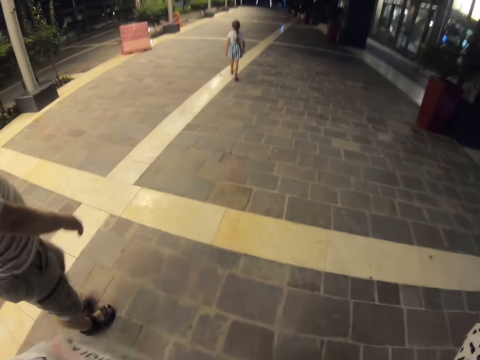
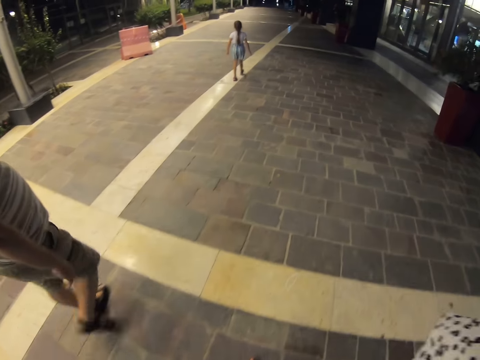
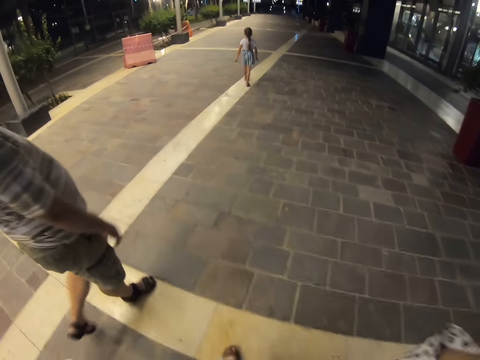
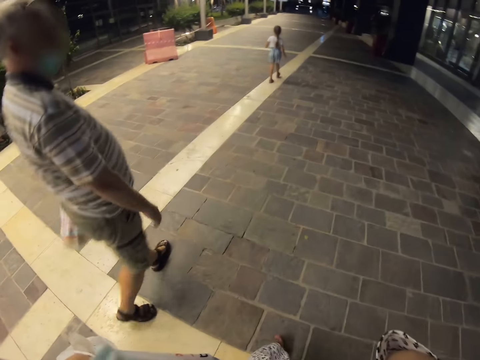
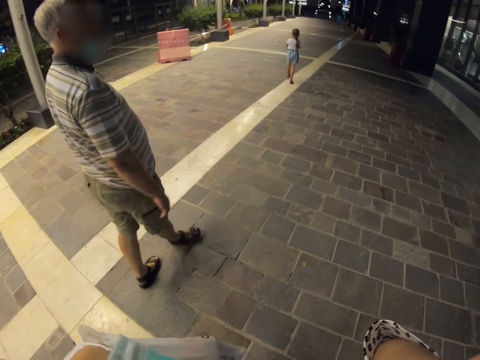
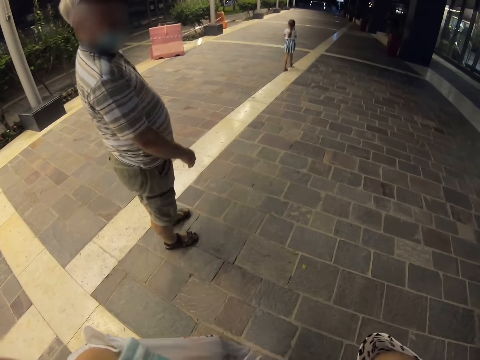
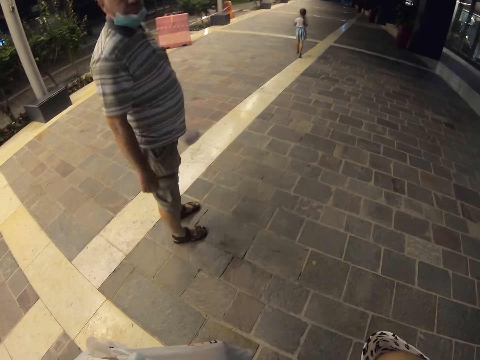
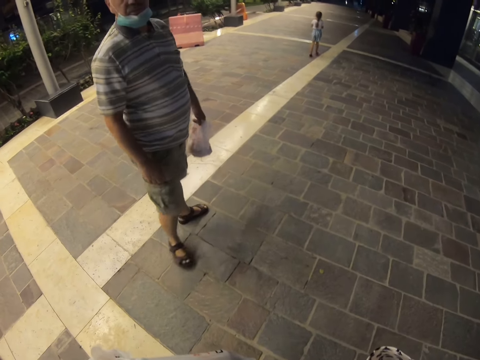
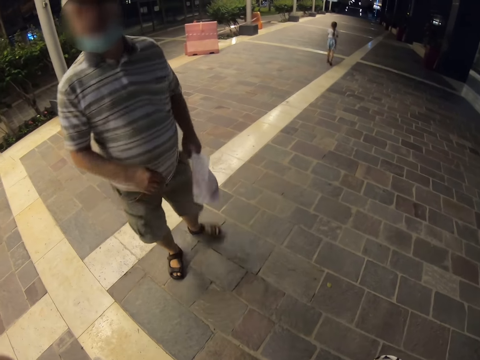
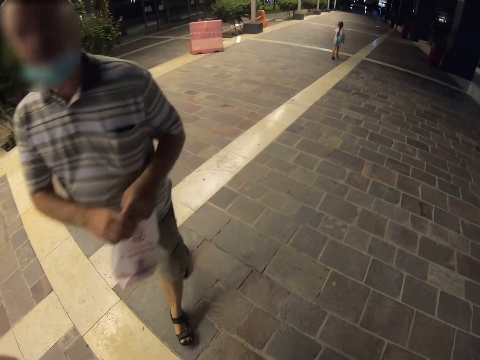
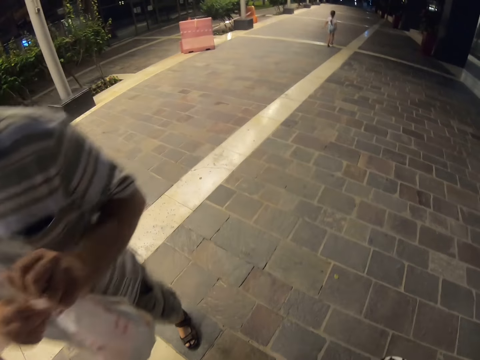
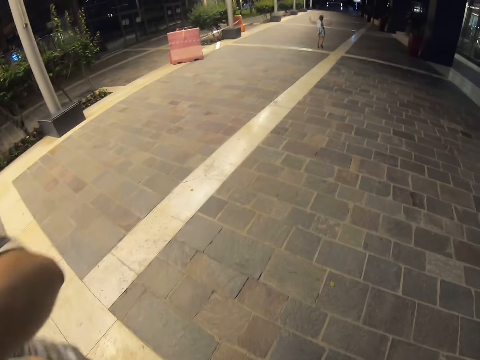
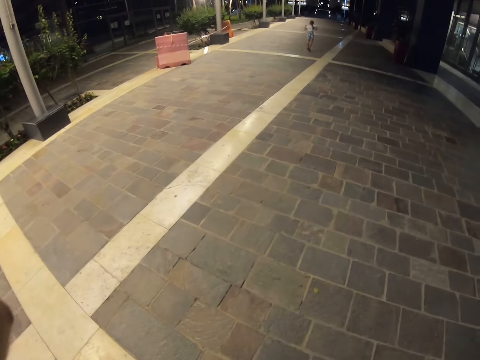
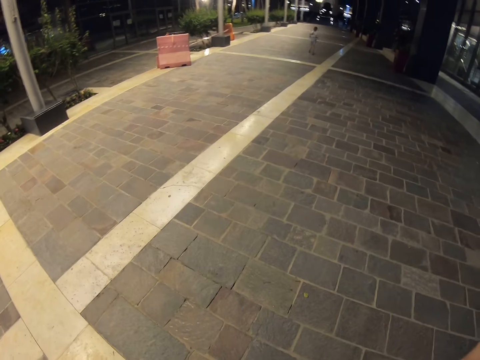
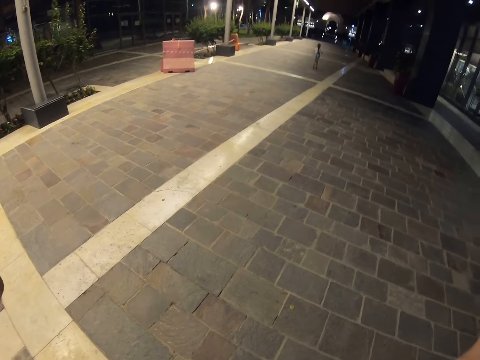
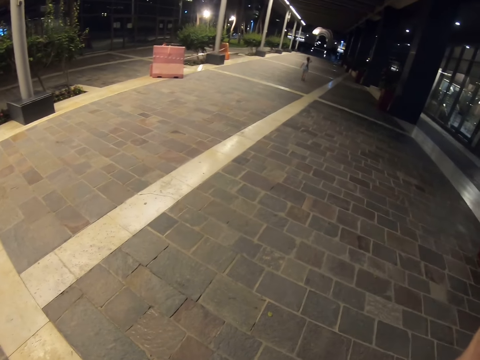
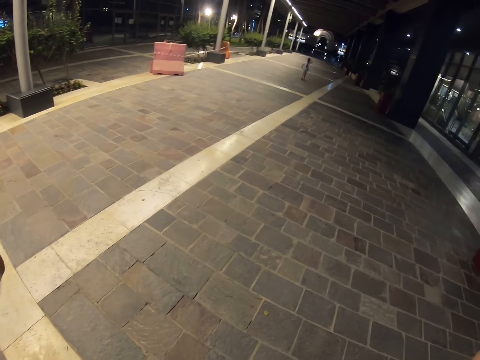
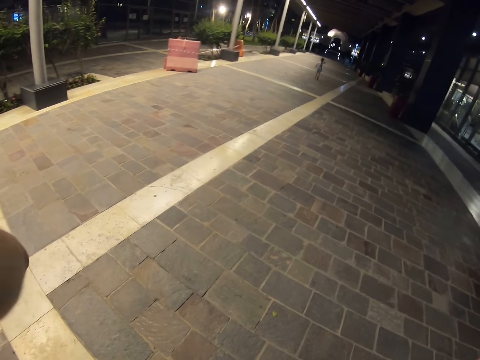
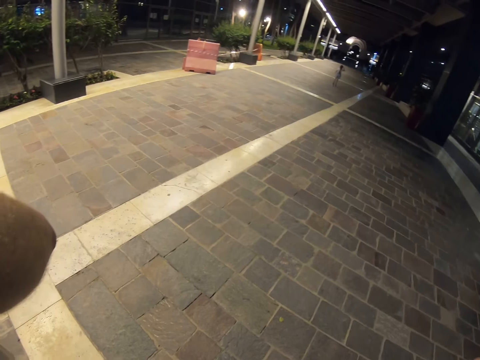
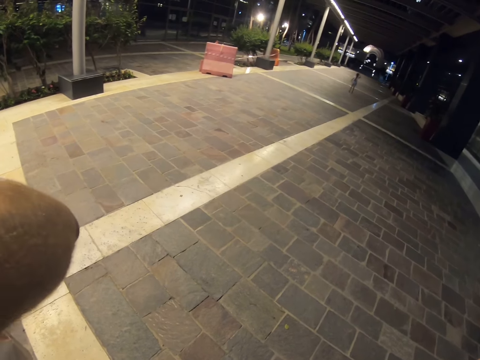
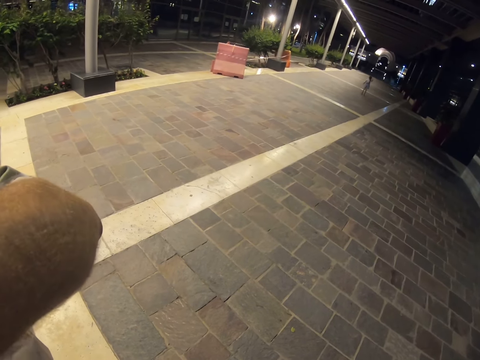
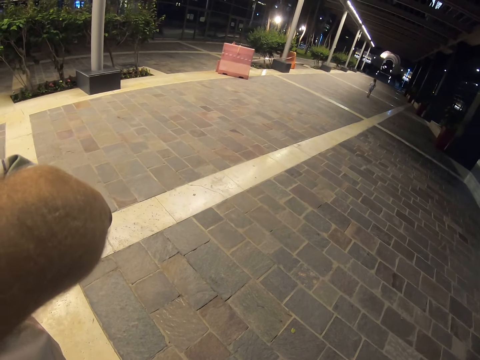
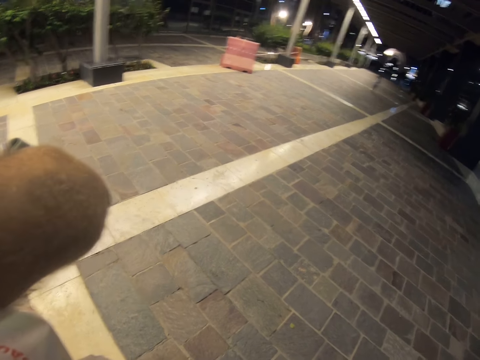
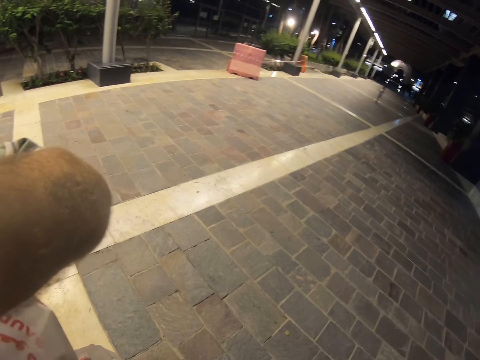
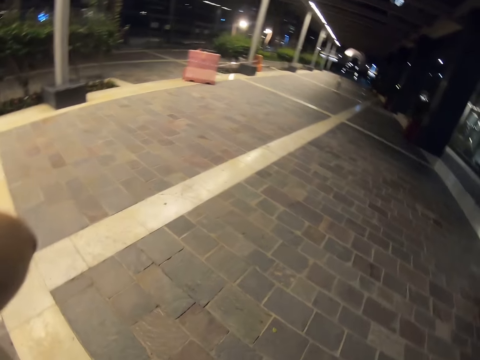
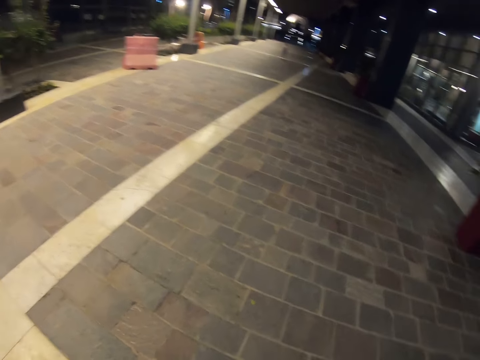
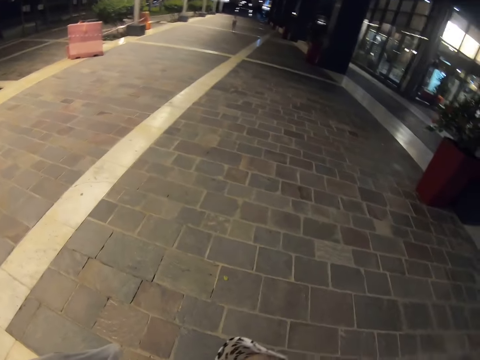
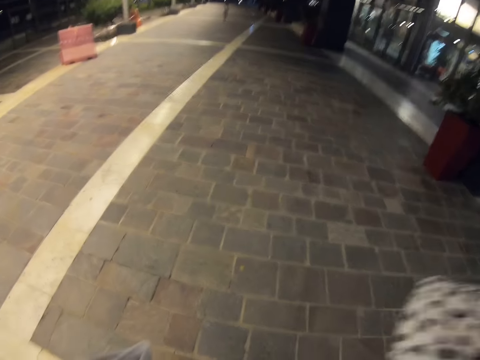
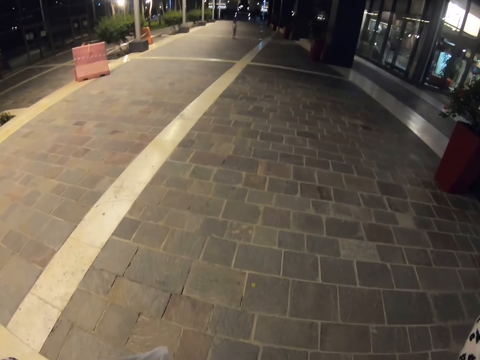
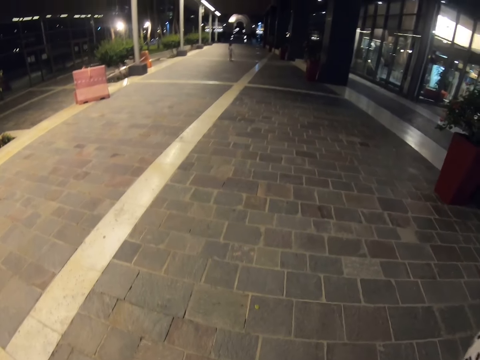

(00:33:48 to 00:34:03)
The camera wearer stands. They stop.

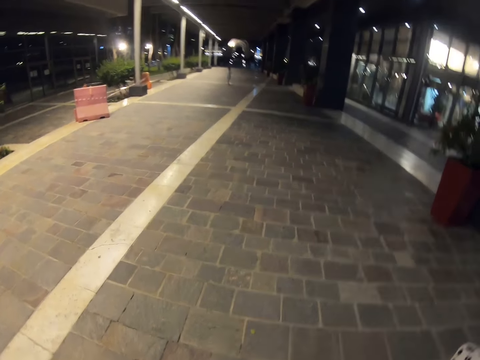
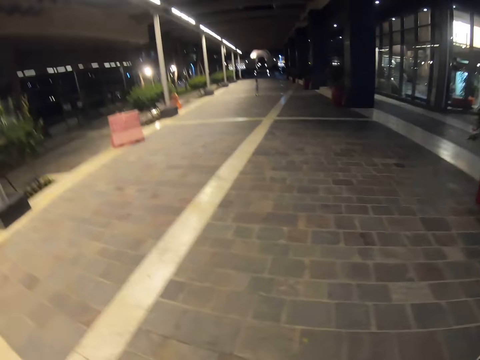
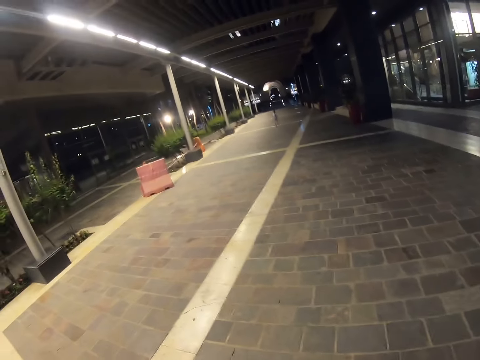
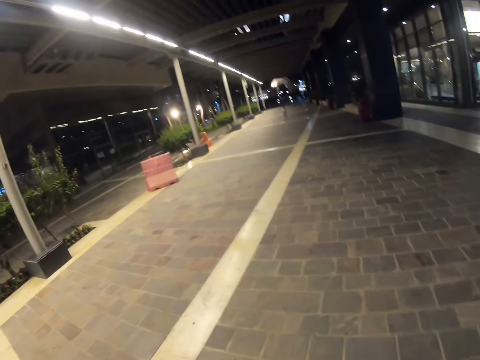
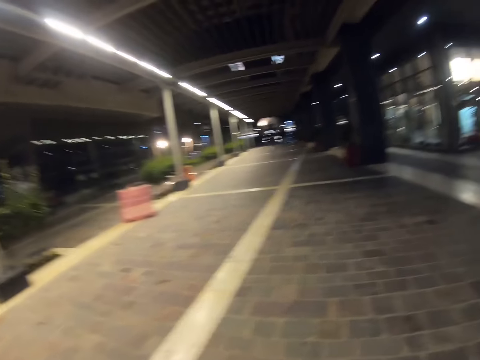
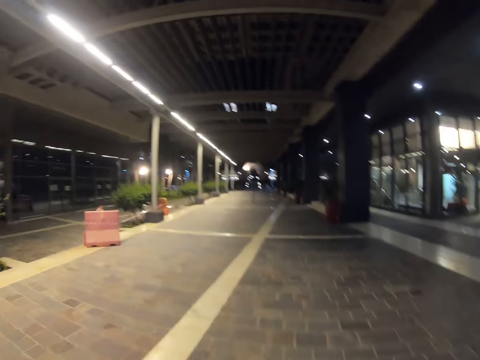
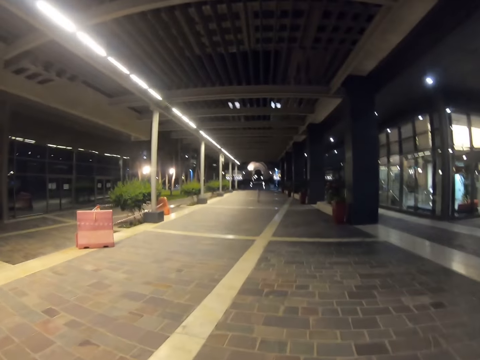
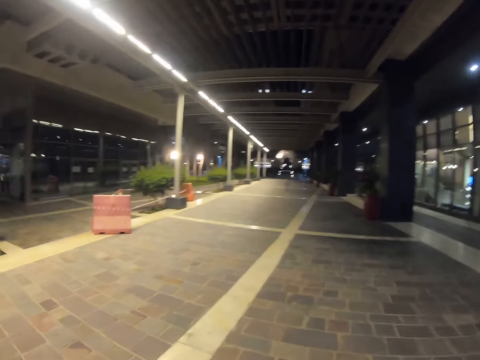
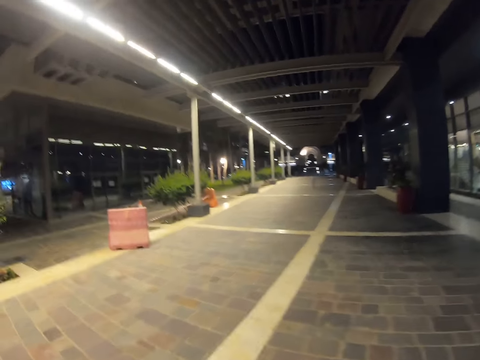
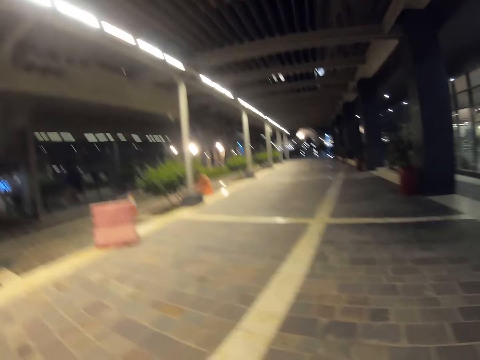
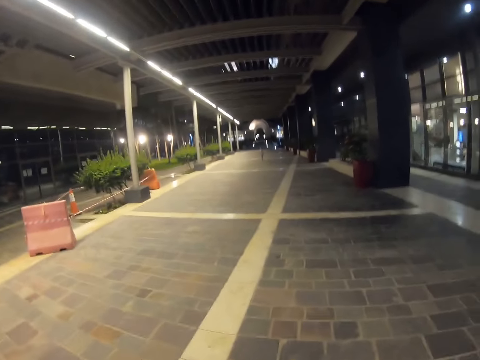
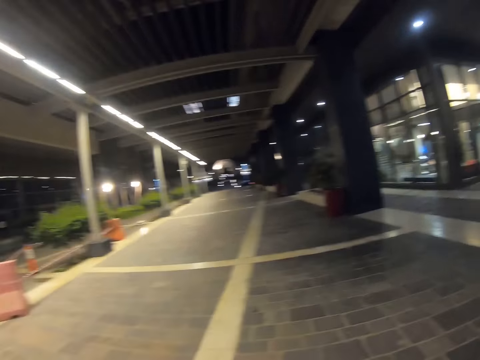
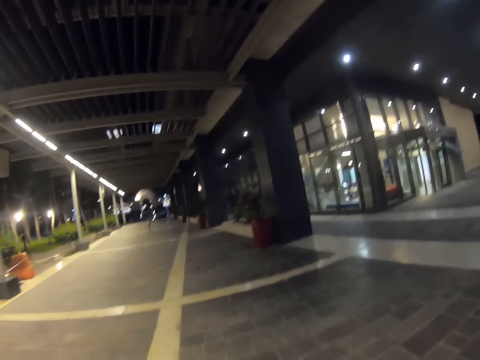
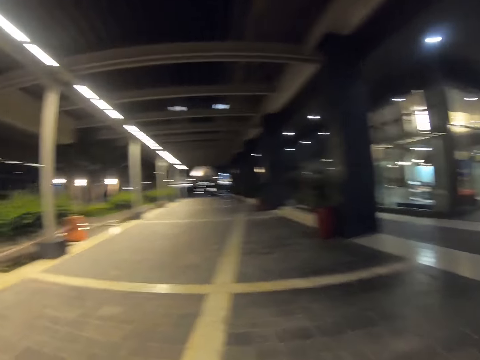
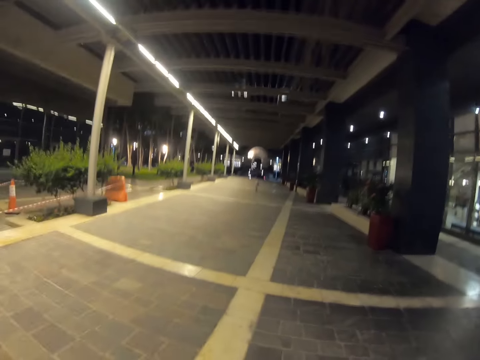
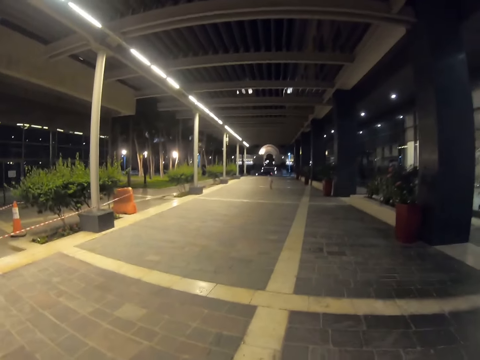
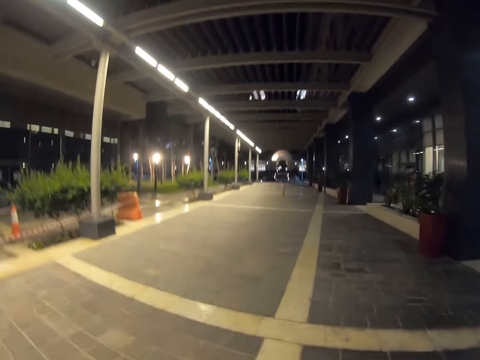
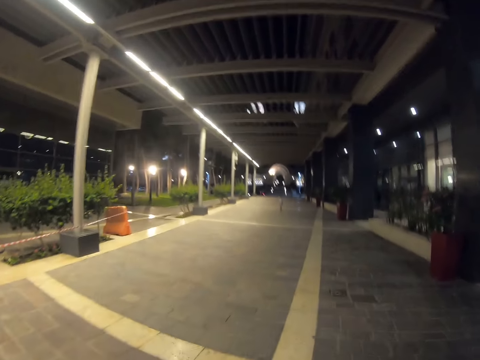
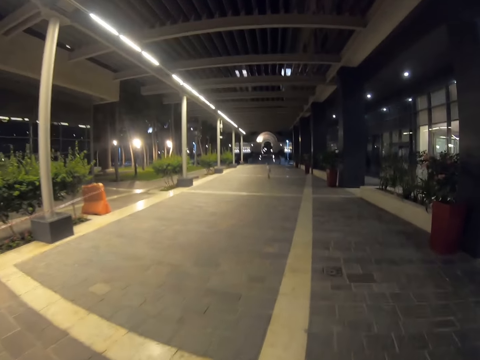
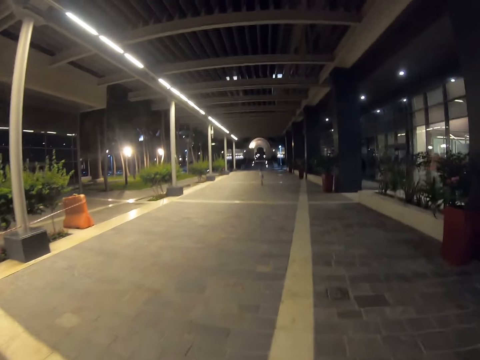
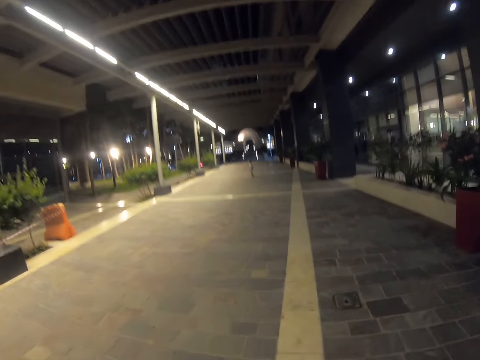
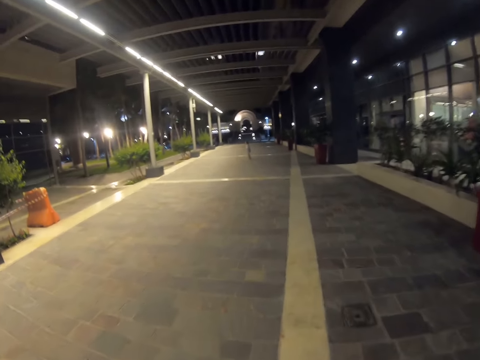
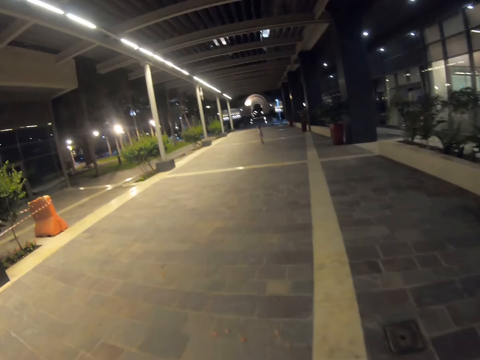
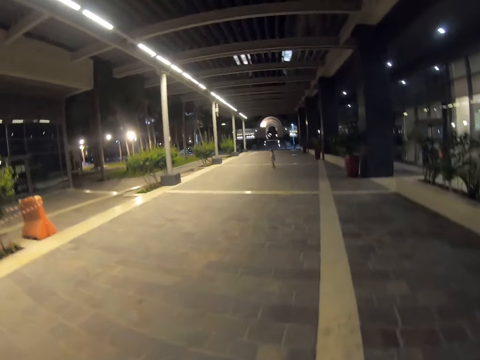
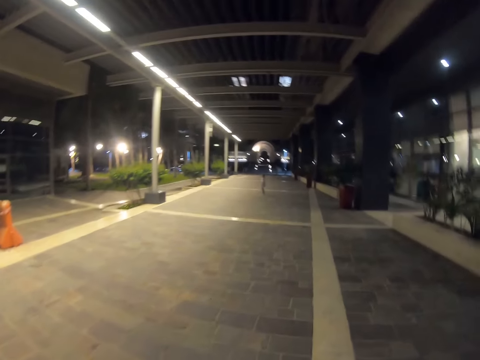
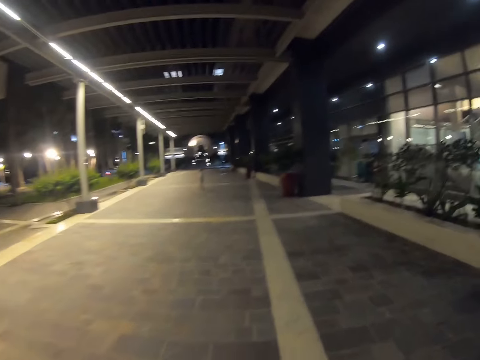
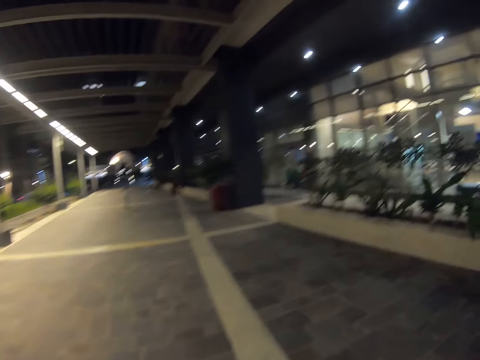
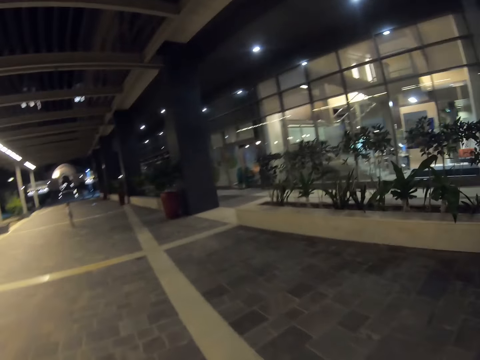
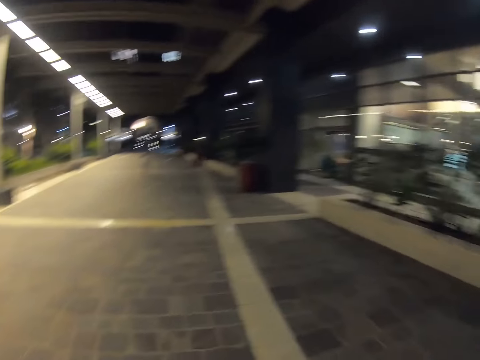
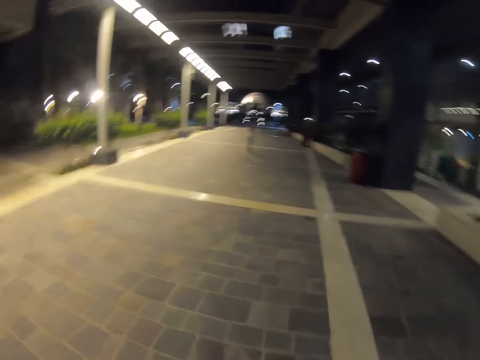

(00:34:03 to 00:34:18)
The camera wearer walks across the pavement.
